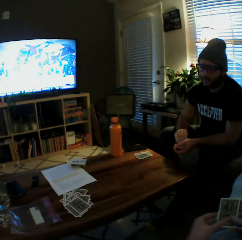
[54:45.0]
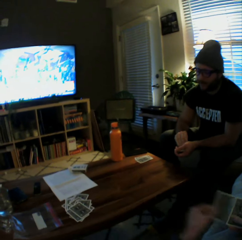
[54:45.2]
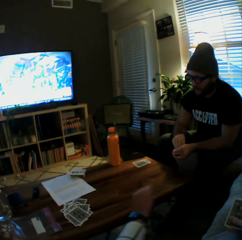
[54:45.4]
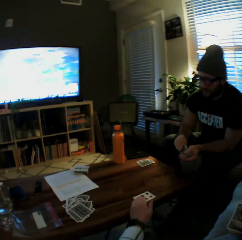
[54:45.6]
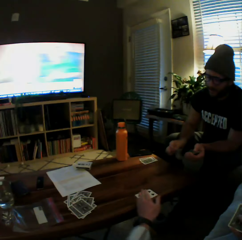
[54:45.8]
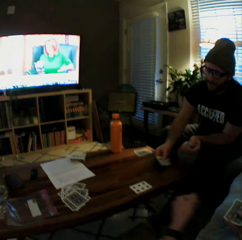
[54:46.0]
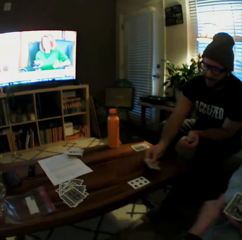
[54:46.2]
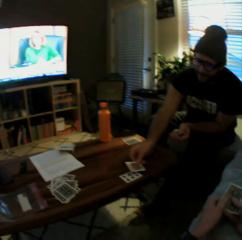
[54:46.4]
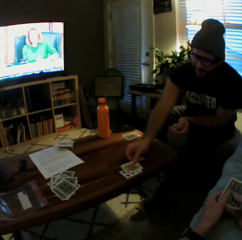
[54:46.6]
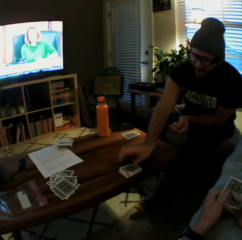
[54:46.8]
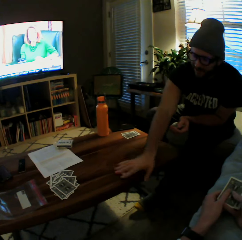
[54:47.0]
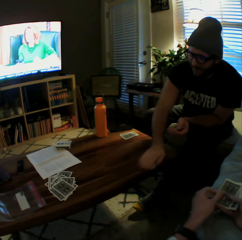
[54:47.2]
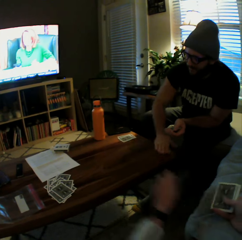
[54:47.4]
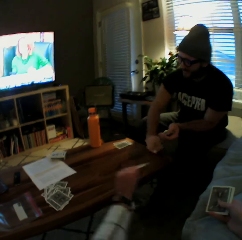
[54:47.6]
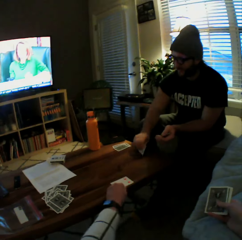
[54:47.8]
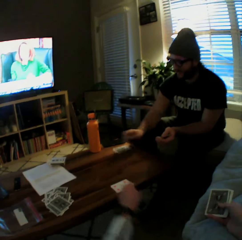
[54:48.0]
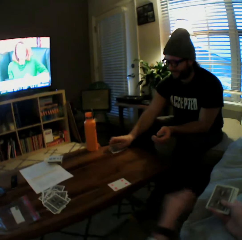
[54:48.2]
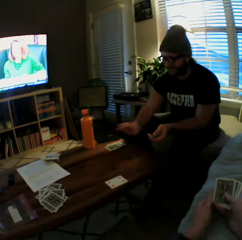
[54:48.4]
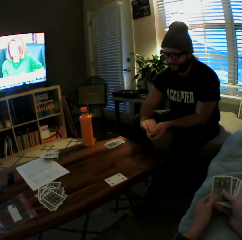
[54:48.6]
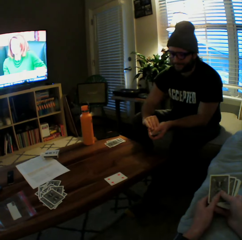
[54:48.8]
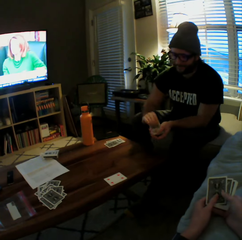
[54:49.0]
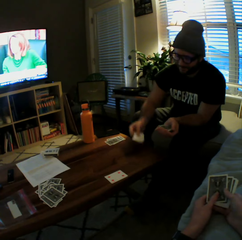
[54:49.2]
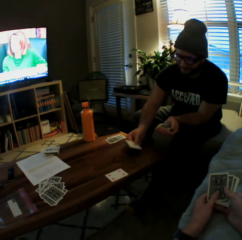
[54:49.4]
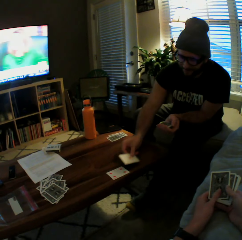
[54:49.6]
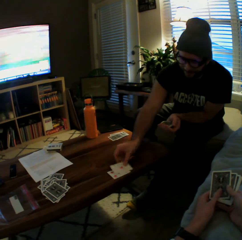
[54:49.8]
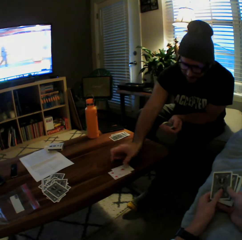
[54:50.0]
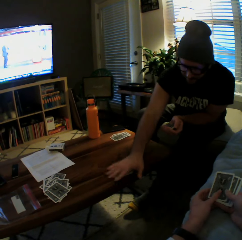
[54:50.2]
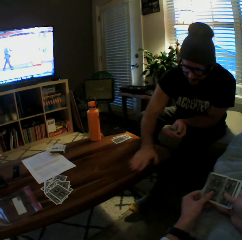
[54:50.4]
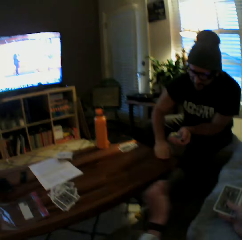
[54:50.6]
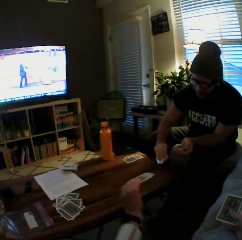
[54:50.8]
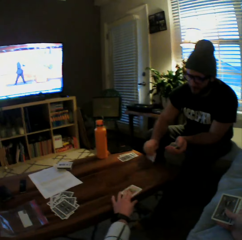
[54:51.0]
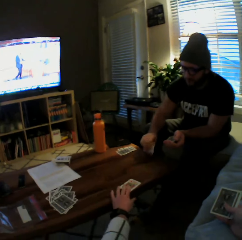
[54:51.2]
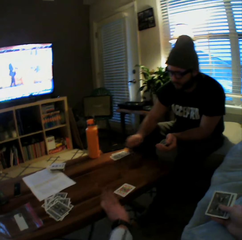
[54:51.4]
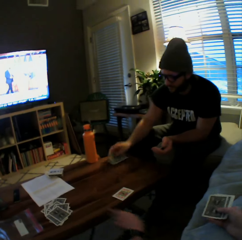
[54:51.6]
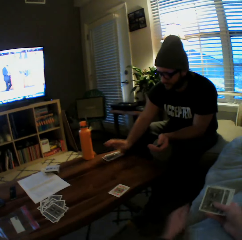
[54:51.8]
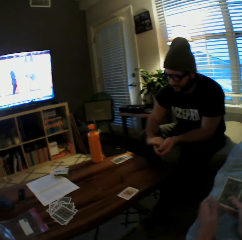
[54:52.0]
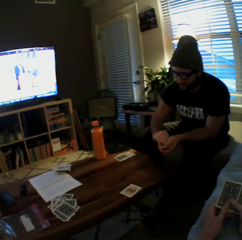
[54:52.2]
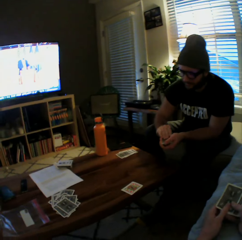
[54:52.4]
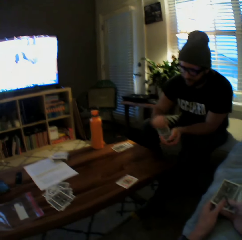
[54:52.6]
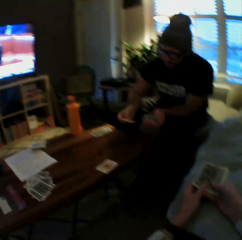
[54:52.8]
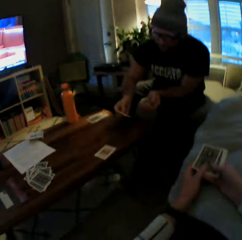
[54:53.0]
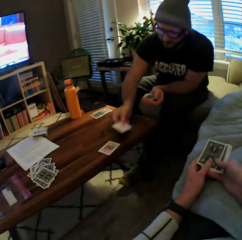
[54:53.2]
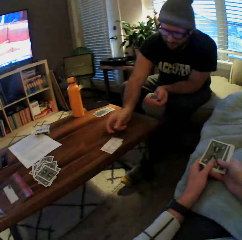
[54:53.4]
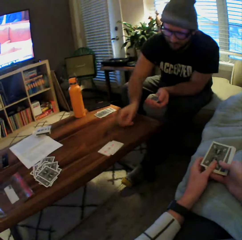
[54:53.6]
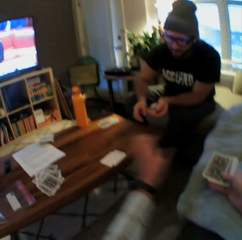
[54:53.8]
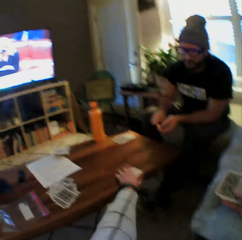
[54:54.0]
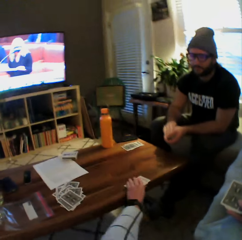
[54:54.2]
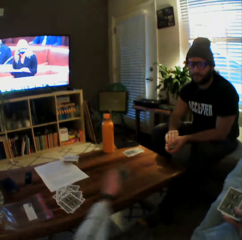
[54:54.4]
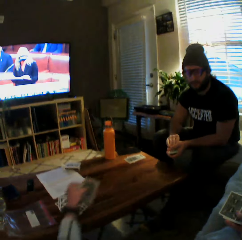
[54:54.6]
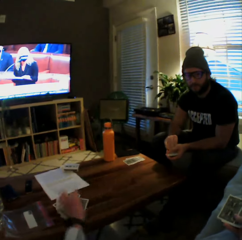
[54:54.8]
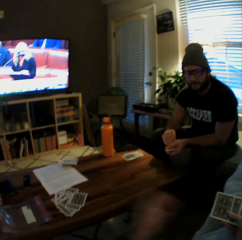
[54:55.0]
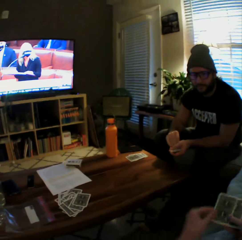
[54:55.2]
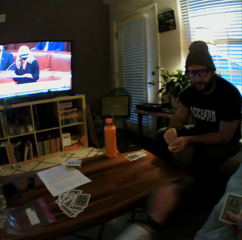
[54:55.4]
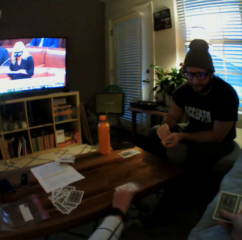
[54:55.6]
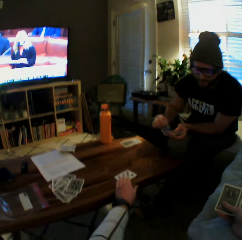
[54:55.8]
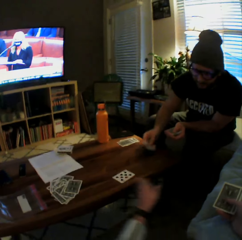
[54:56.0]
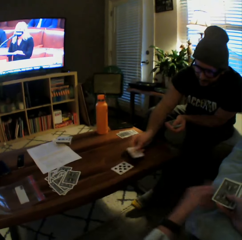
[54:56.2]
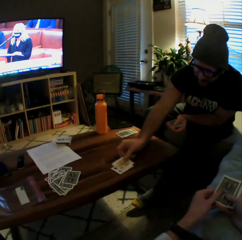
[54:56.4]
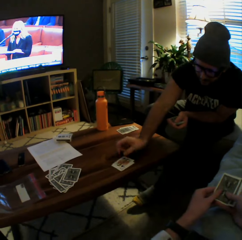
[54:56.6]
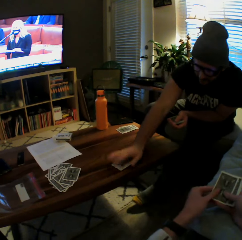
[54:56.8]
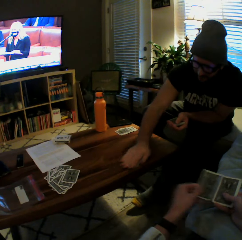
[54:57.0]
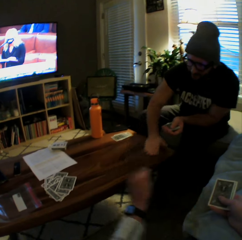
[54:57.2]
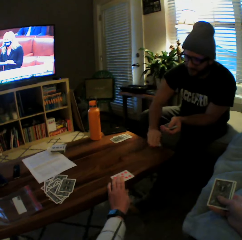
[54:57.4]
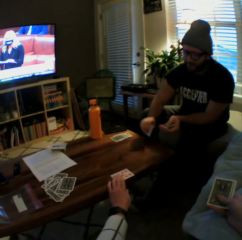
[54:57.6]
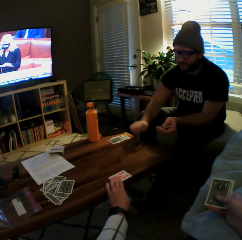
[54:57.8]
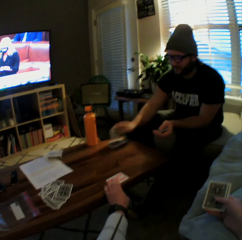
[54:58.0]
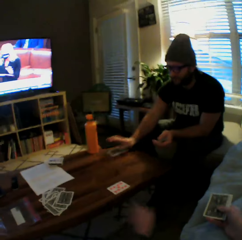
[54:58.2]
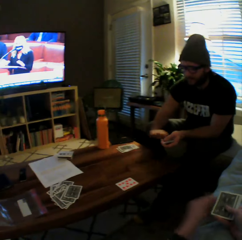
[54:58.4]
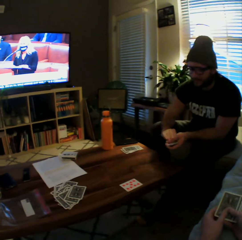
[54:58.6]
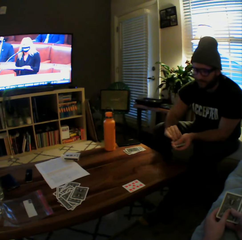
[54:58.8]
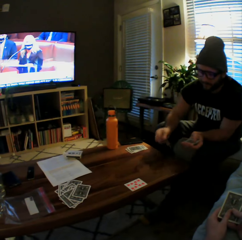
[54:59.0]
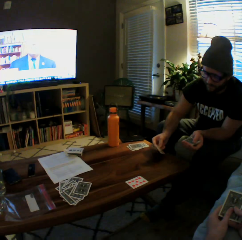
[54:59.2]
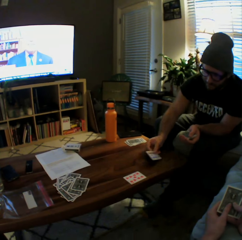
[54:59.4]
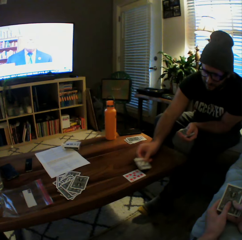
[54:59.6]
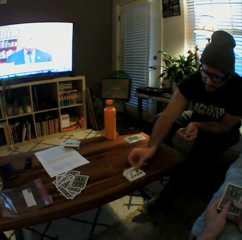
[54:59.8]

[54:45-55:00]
The camera wearer drops the cards on the table with her left hand. She plays another card on the table with her left hand. The man plays another card on the table with his left hand. He picks the cards from the table with his left hand and plays another card on the table with his left hand. The camera wearer plays another card on the table with her left hand. The man drops the cards on the table with his left hand. He plays another card on the table with his left hand. He picks the cards from the table with his left hand. The camera wearer plays another card on the table with her left hand. The man drops the cards on the table with his left hand. He plays another card on the table with his left hand. The camera wearer picks the cards from the table with her left hand and drops the cards on the table with her left hand. She plays another card on the table with her left hand. The man plays another card on the table with his left hand. He picks the cards from the table with his left hand. The camera wearer plays another card on the table with her left hand. The man drops the cards on the table with his left hand.

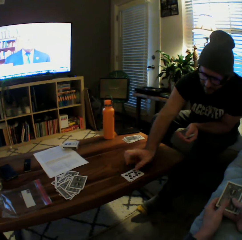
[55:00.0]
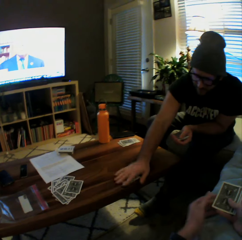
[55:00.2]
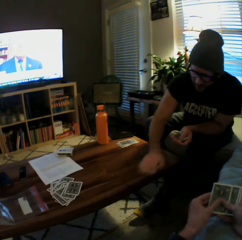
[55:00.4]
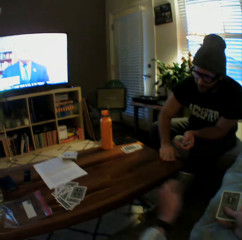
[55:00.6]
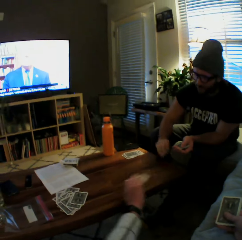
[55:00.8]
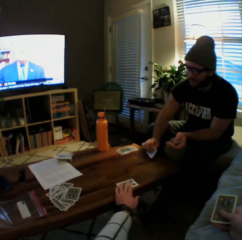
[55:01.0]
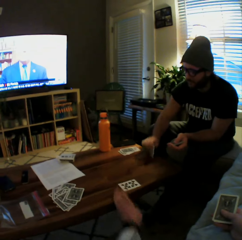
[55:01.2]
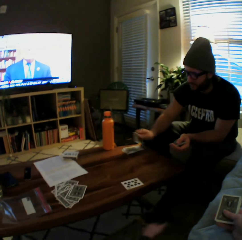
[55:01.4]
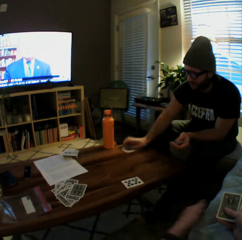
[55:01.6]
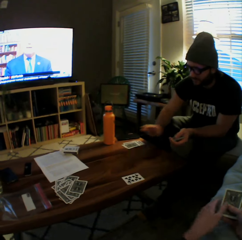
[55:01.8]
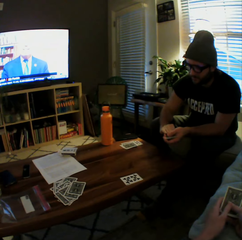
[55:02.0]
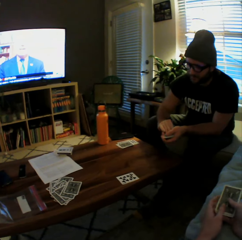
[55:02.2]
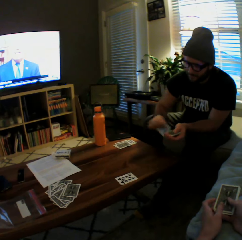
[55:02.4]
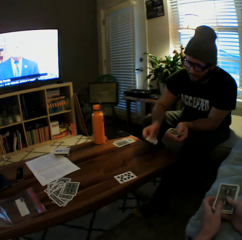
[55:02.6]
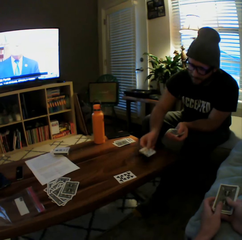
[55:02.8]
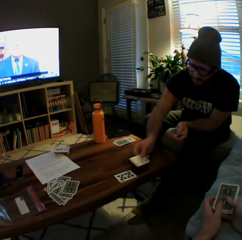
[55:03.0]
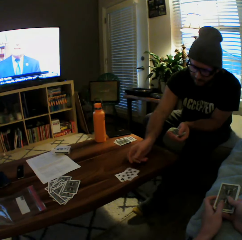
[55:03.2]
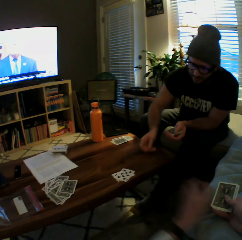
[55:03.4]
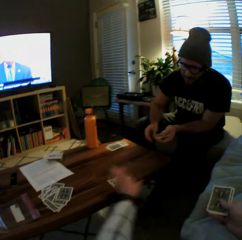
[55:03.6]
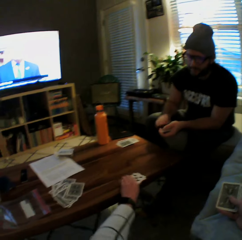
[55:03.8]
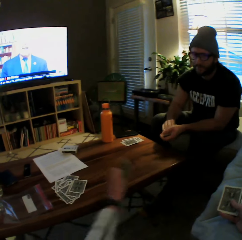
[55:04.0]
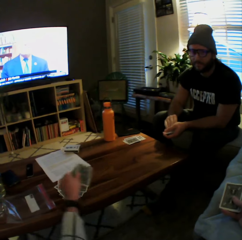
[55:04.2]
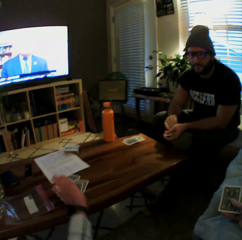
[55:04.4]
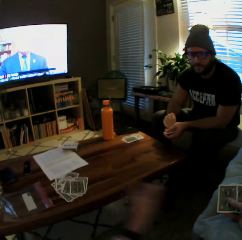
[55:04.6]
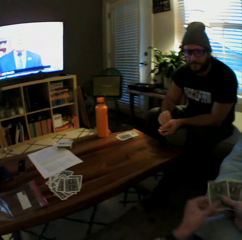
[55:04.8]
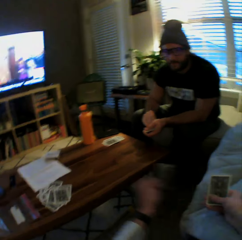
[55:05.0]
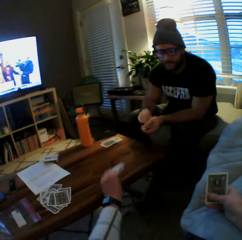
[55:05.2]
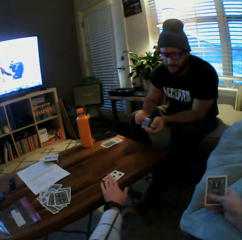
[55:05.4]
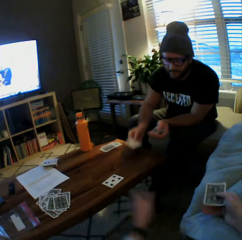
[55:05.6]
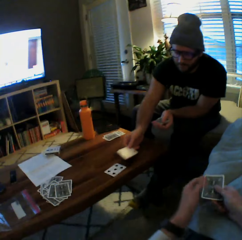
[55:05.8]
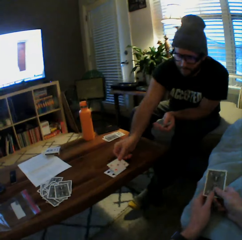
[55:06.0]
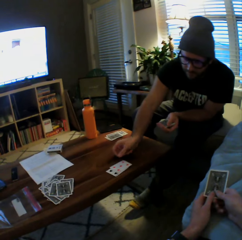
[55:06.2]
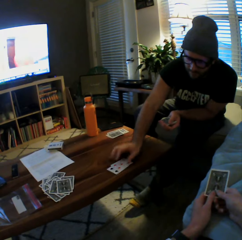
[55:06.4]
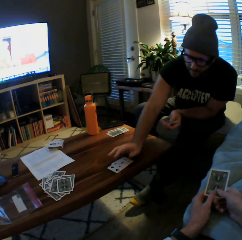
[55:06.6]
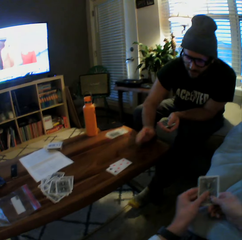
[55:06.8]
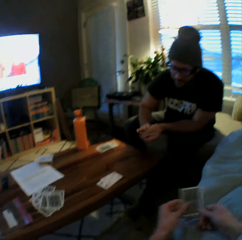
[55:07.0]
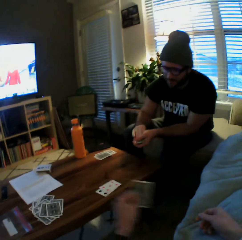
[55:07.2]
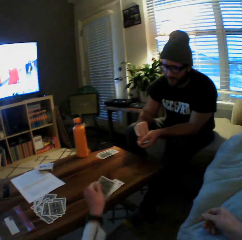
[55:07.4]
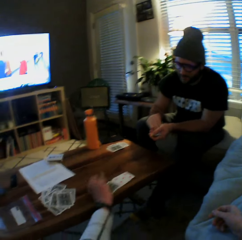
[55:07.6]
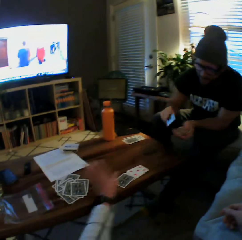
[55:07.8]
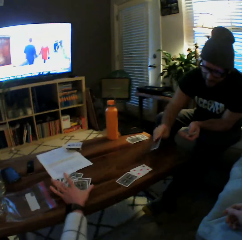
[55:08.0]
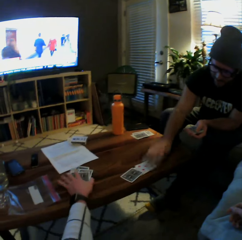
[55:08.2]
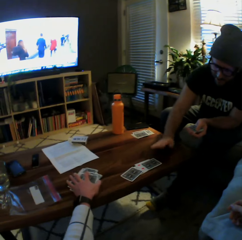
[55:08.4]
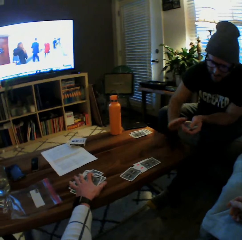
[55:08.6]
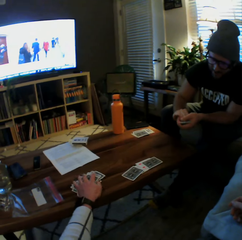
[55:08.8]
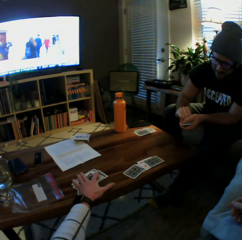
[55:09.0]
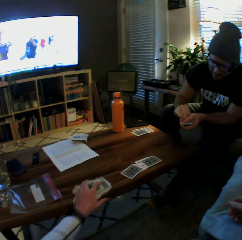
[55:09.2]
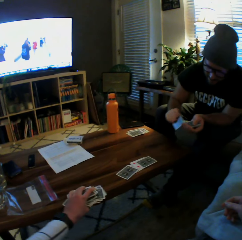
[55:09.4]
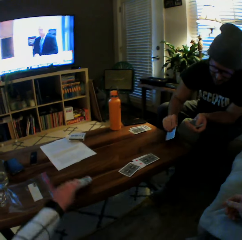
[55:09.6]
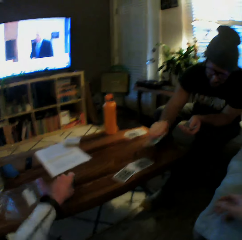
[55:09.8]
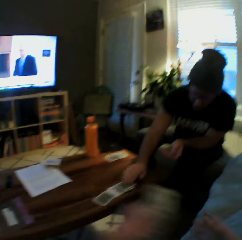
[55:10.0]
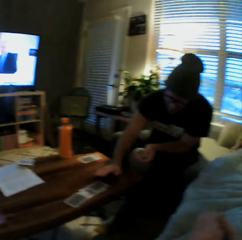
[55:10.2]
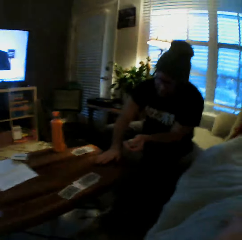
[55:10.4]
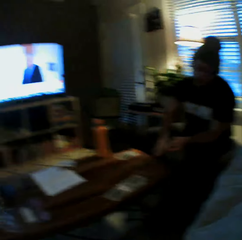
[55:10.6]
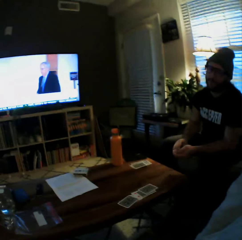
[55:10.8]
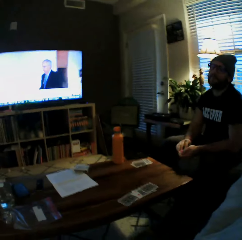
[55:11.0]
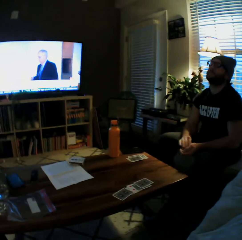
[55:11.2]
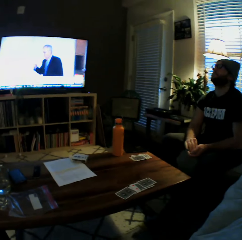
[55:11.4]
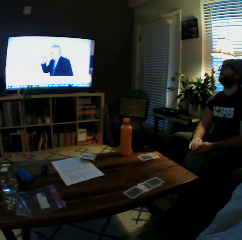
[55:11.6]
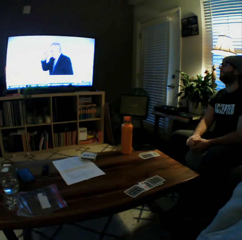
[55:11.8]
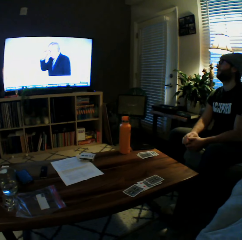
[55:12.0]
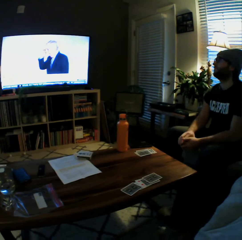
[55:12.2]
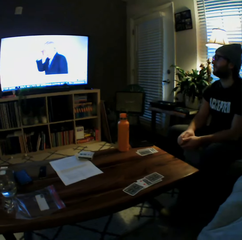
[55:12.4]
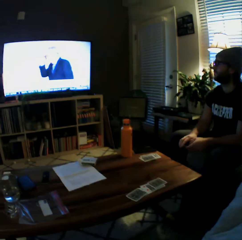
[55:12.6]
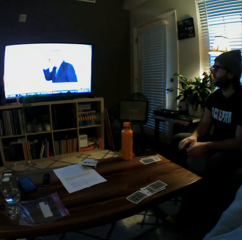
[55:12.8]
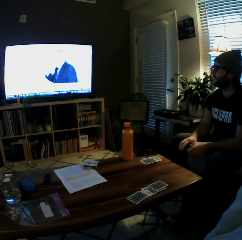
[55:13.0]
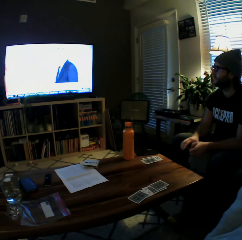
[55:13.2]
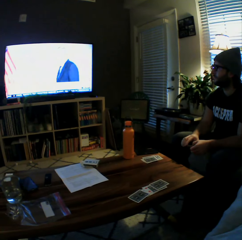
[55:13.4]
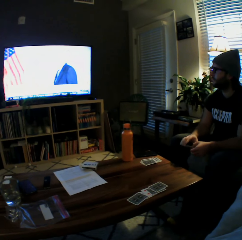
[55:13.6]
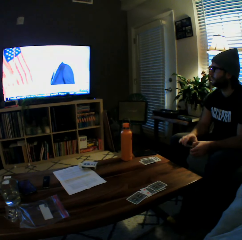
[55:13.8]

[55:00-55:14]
The man plays another card on the table with his left hand. He picks the cards from the table with his left hand. The camera wearer plays another card on the table with her left hand. She plays another card again. The man drops the cards on the table with his left hand. He plays another card on the table with his left hand. He picks the cards from the table with his left hand. The camera wearer picks cards. The man drops the cards on the table with his left hand. The camera wearer plays another card on the table with her left hand. The man plays another card on the table with his left hand. The camera wearer plays another card on the table with her left hand. The man plays another card on the table with his left hand. The camera wearer picks some cards from the table with her left hand. The man plays another card on the table with his left hand.
